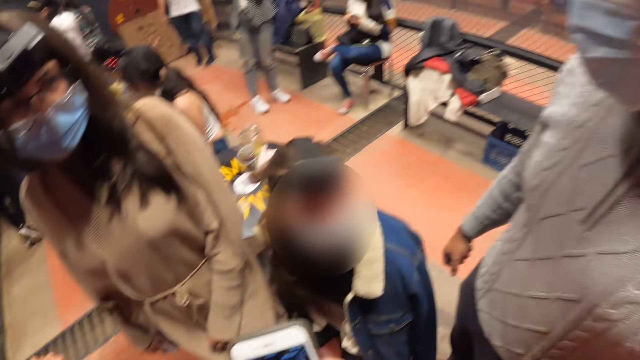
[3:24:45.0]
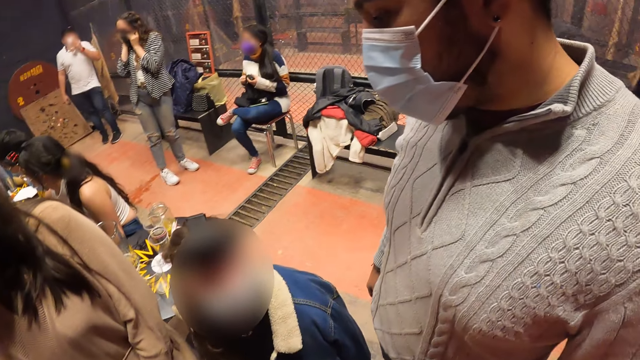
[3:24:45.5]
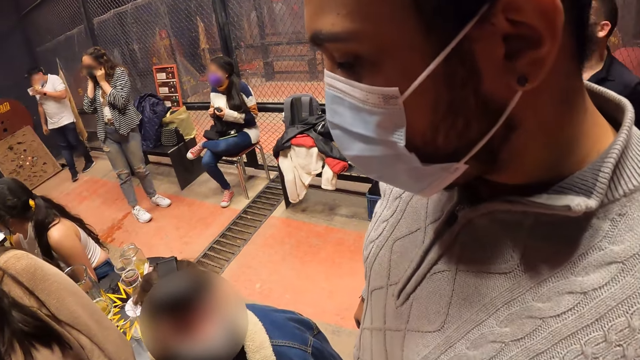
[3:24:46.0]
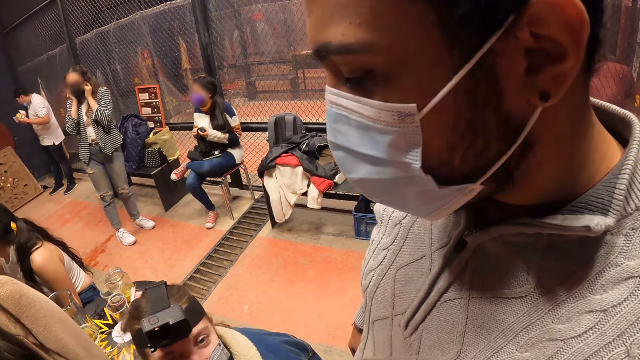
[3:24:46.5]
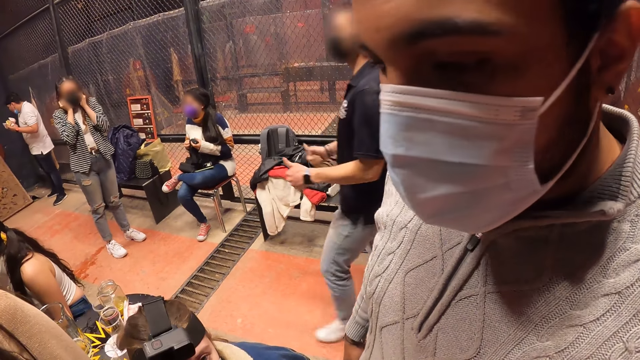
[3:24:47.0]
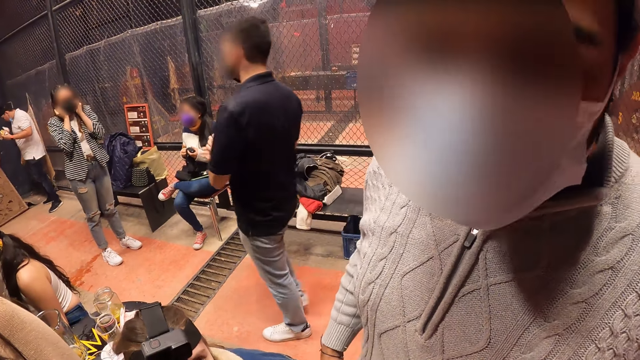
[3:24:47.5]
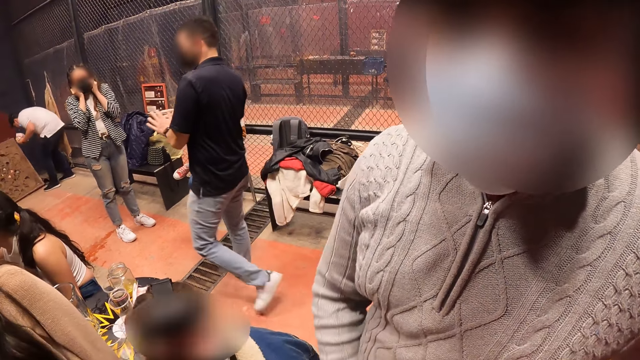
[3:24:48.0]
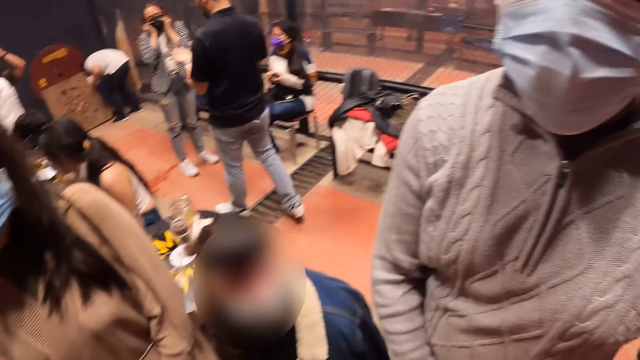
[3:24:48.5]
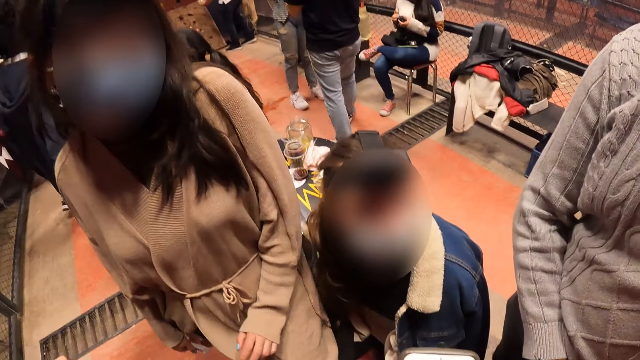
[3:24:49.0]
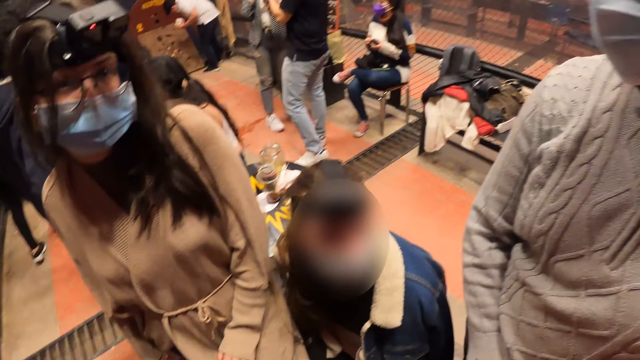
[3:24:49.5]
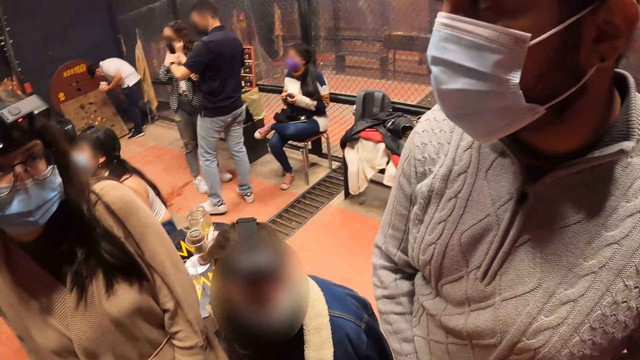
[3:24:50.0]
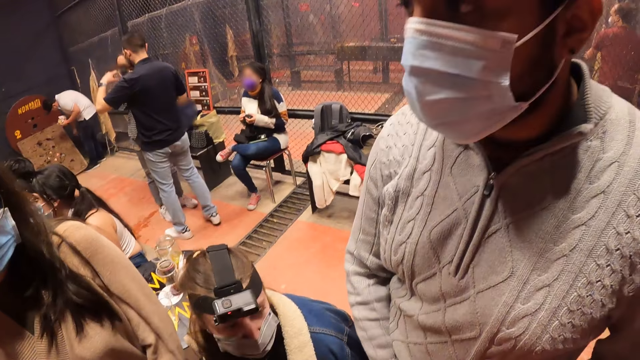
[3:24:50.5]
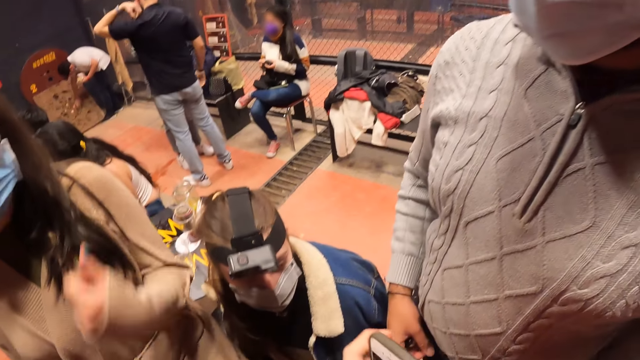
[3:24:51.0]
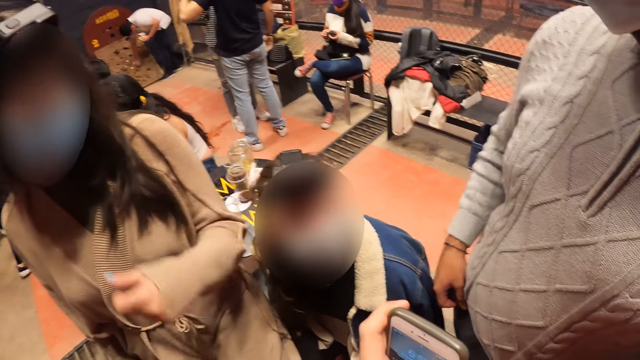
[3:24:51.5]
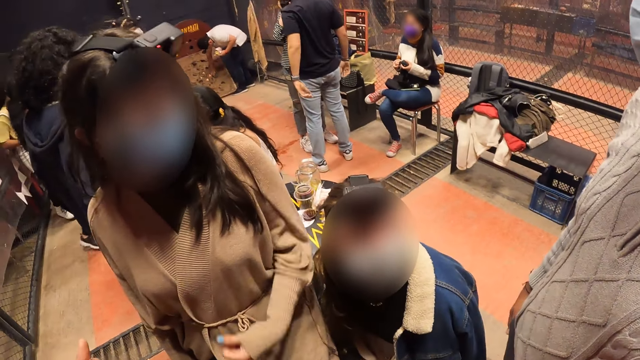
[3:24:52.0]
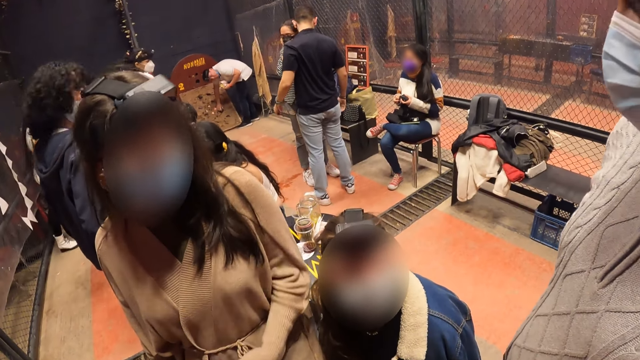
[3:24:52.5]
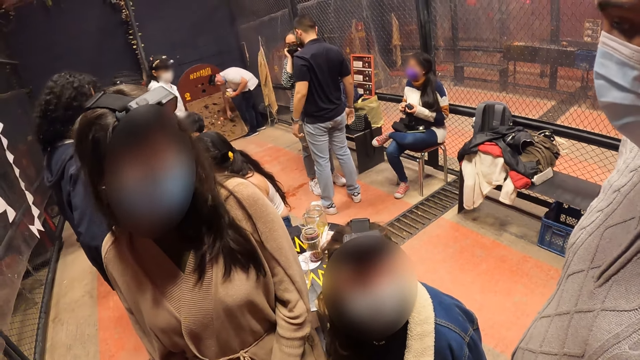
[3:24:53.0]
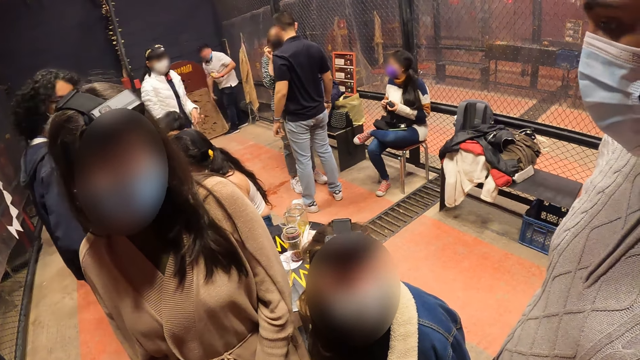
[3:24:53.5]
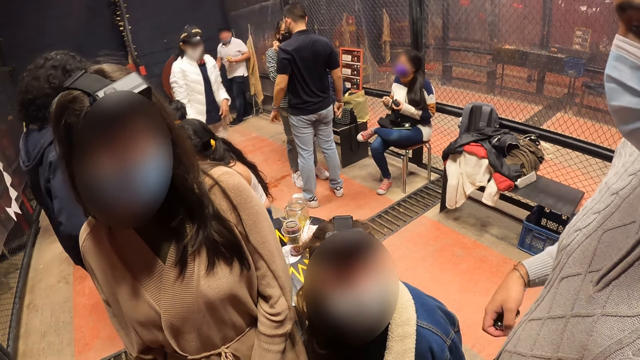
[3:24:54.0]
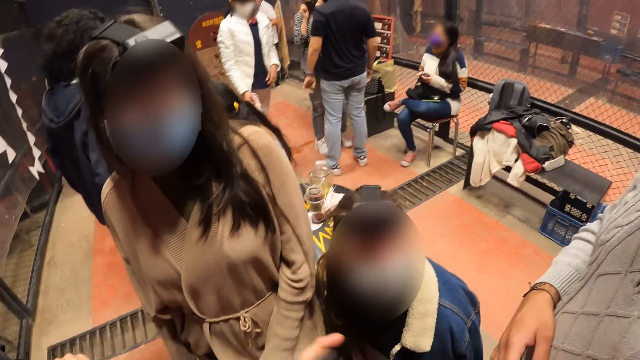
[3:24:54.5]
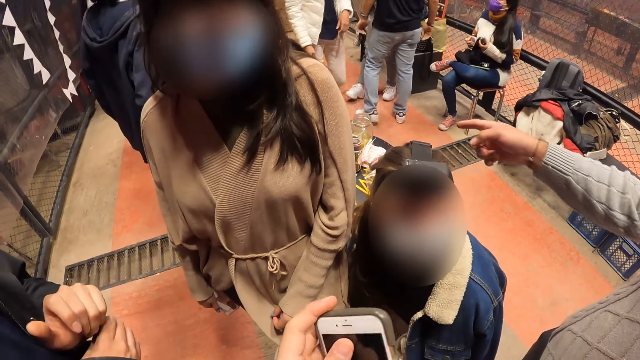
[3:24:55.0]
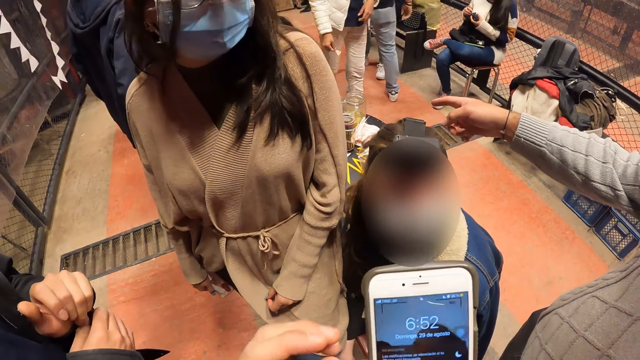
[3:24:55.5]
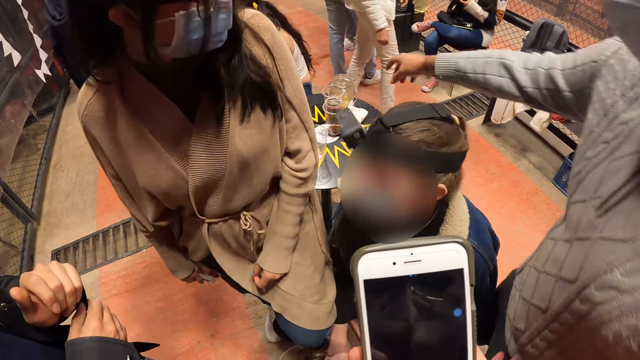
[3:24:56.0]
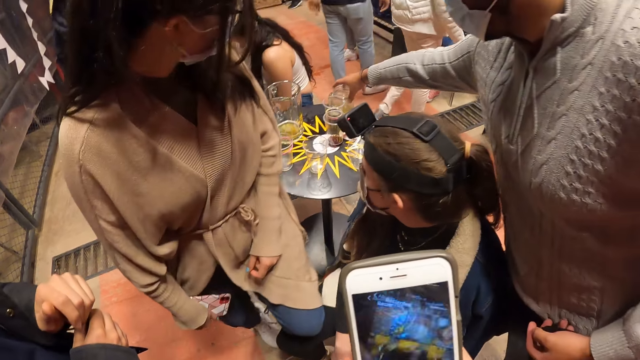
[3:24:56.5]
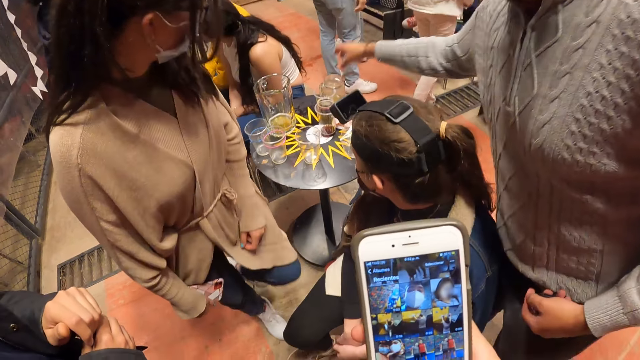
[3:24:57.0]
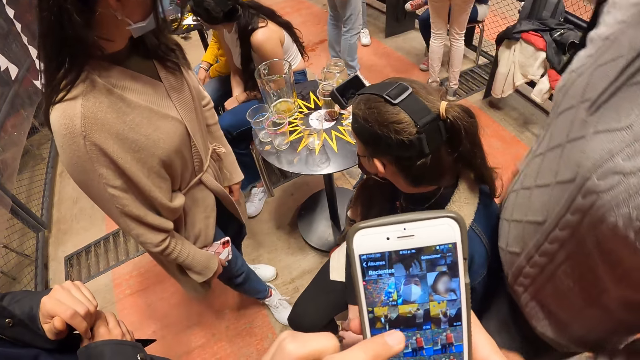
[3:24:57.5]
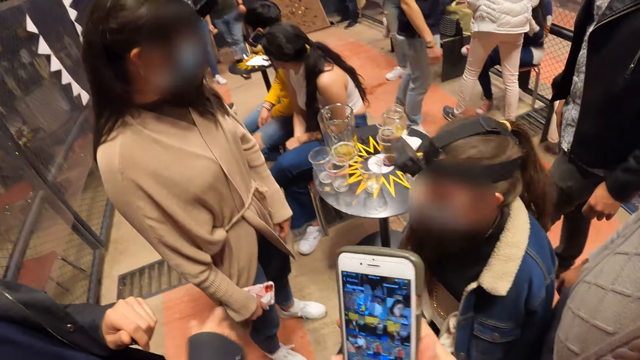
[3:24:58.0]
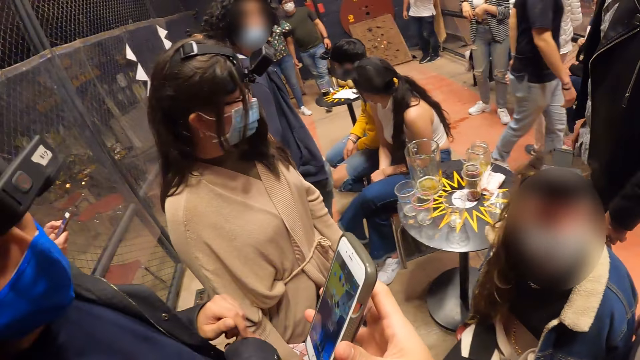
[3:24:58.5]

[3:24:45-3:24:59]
The camera wearer interacts with a man. He converses with the man. He converses with a woman. He operates his phone with his hands.

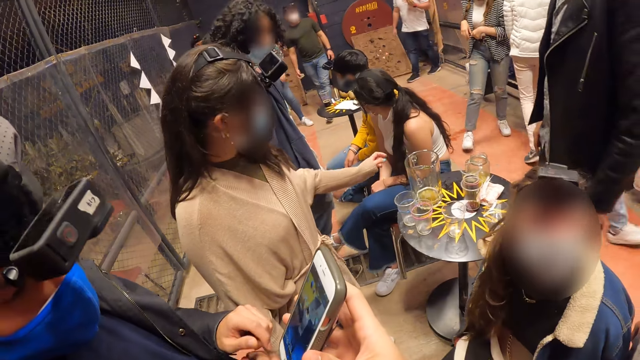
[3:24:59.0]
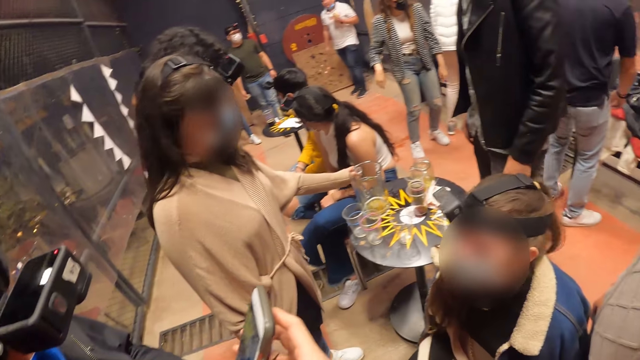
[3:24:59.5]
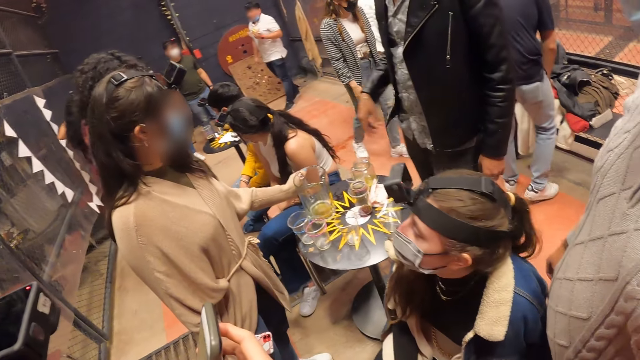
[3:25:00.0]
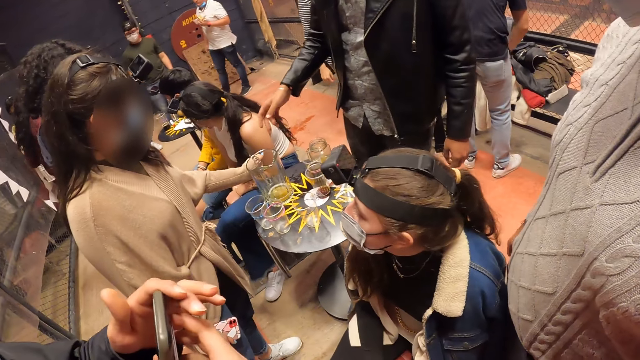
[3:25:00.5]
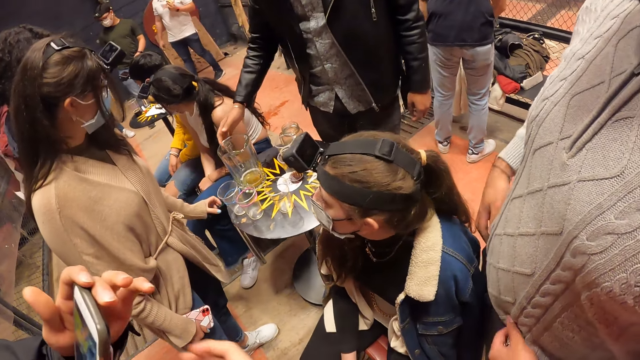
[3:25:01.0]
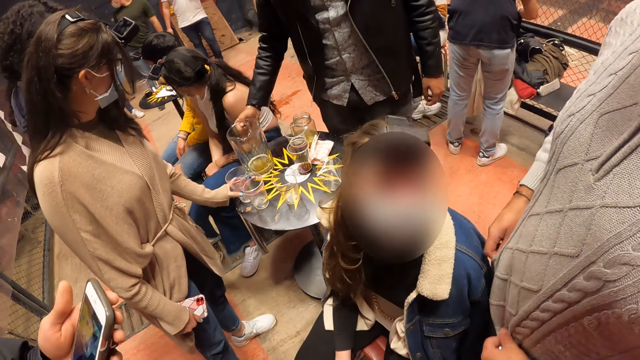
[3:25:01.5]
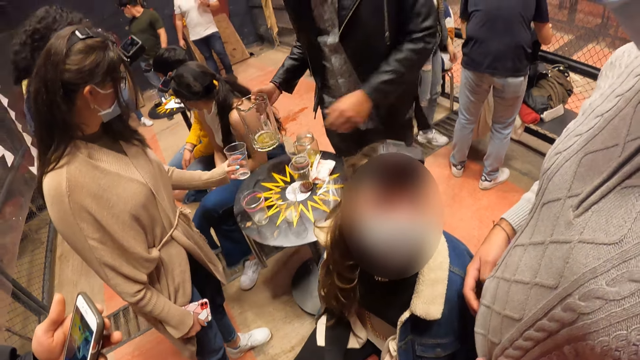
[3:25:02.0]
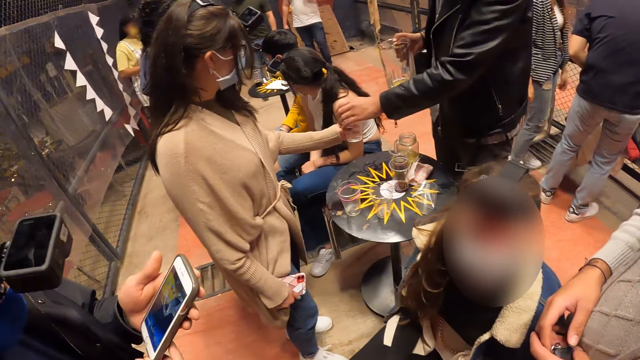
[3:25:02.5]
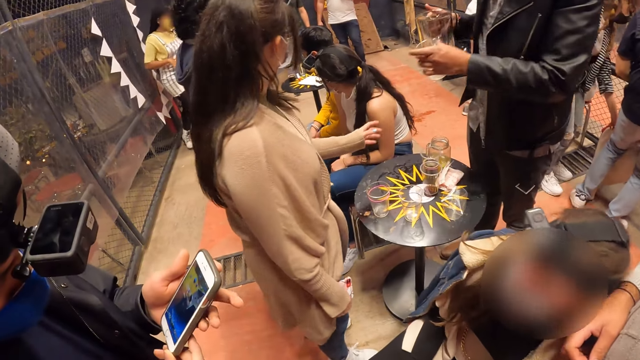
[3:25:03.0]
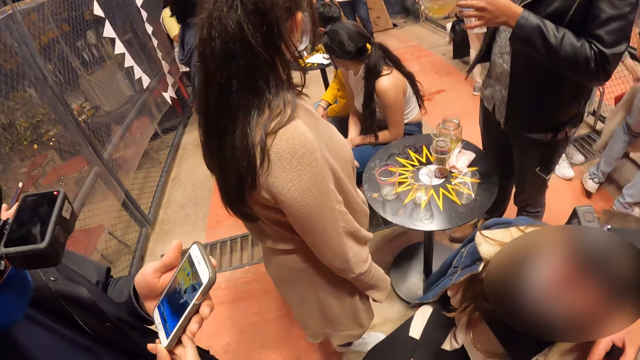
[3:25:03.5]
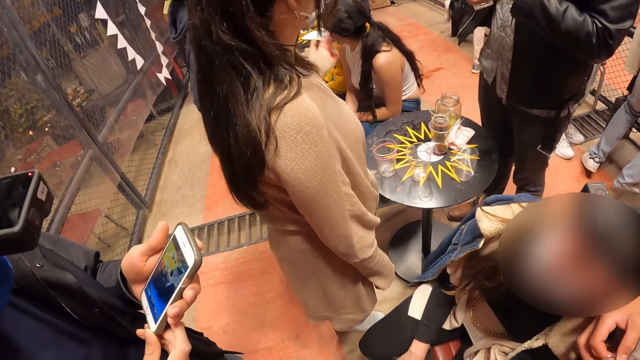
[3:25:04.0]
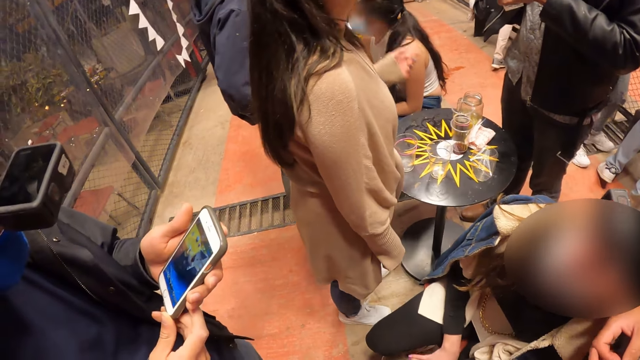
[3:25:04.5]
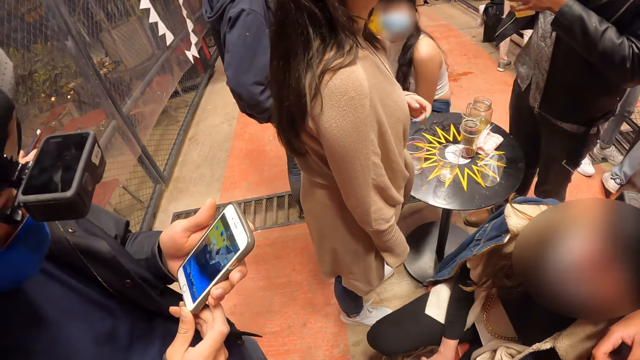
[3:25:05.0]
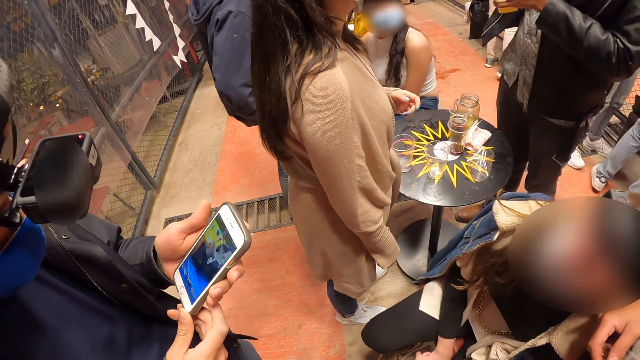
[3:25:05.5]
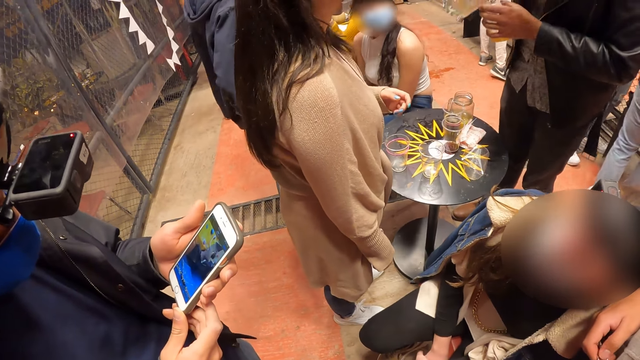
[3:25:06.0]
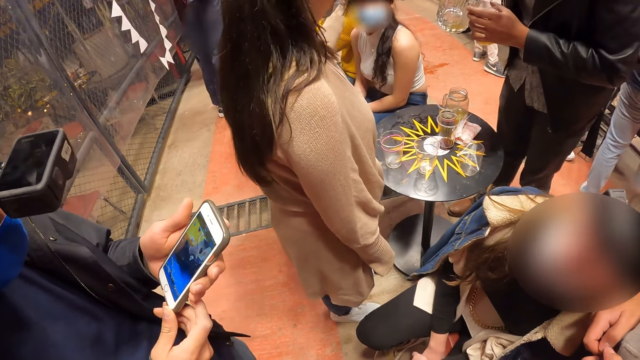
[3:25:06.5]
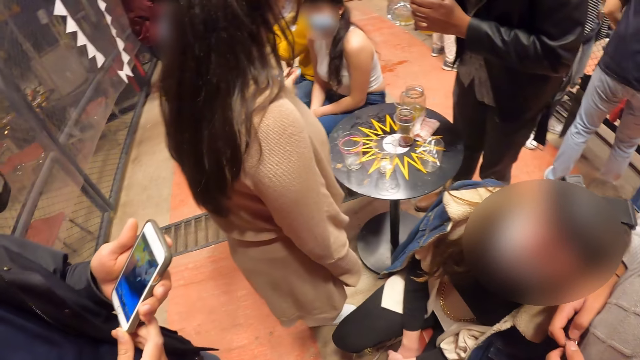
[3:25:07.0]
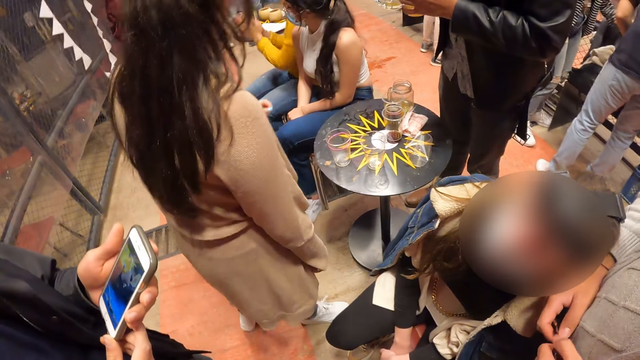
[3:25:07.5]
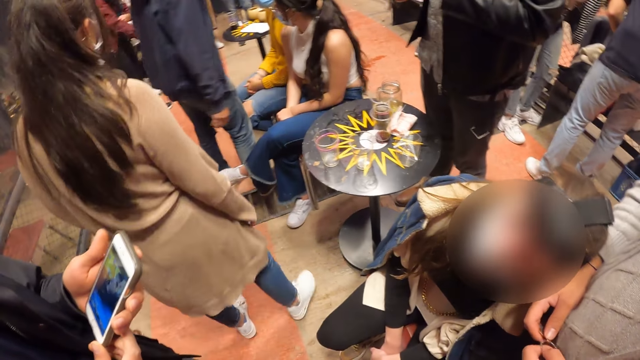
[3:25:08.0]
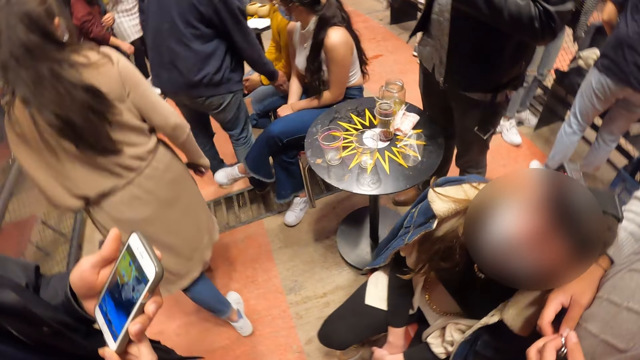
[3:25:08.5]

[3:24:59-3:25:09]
The camera wearer converses with a man. He gives his phone to the man with his right hand. Another man picks a jug from a table with his right hand. A woman picks a cup from the table with her left hand. The woman passes the cup in her left hand to the other man. The first man uses the phone. The other man pours juice from the jug in his right hand into the cup in his left hand.
